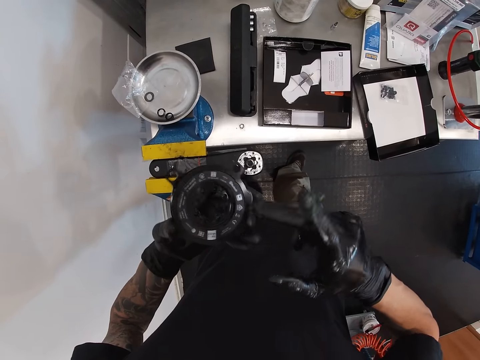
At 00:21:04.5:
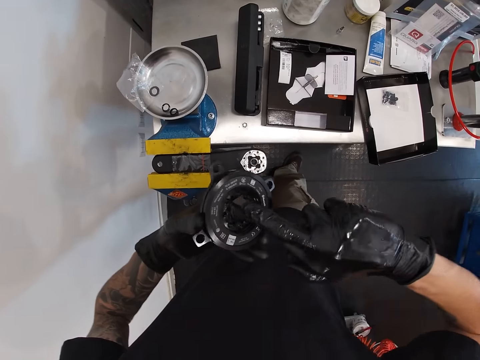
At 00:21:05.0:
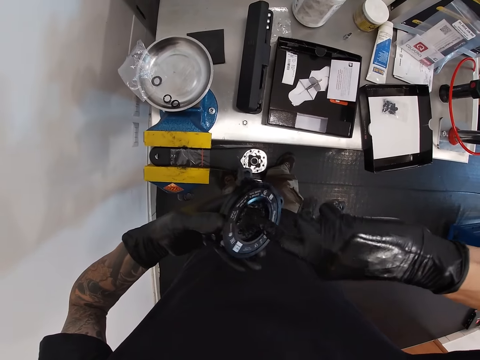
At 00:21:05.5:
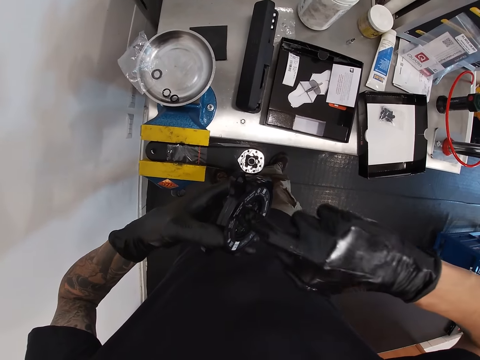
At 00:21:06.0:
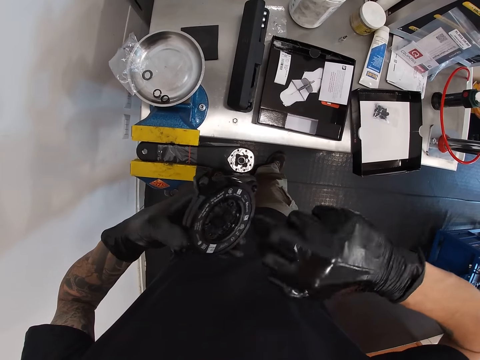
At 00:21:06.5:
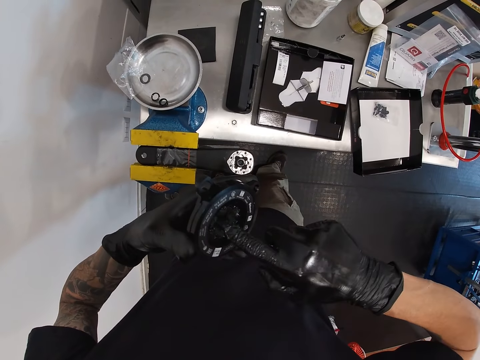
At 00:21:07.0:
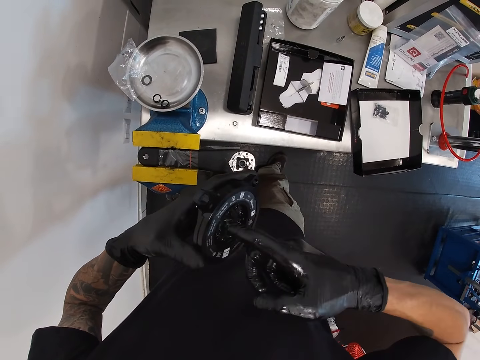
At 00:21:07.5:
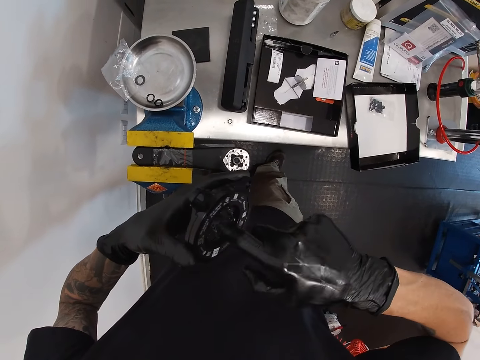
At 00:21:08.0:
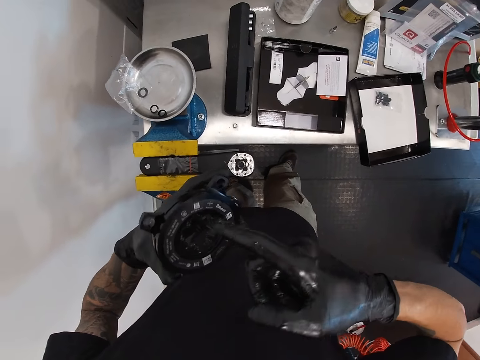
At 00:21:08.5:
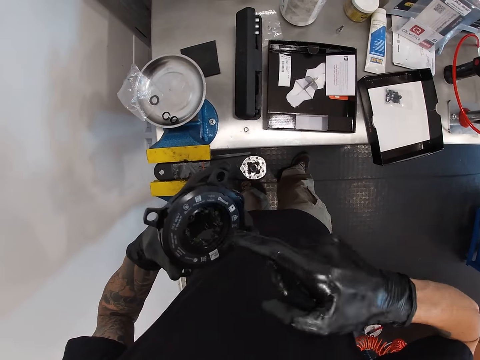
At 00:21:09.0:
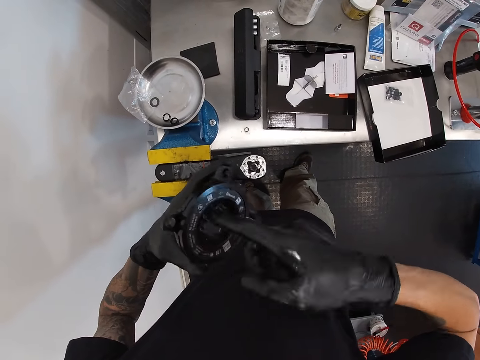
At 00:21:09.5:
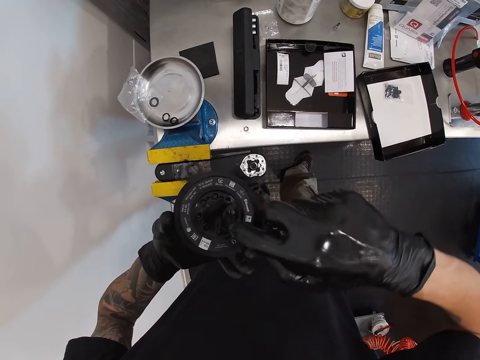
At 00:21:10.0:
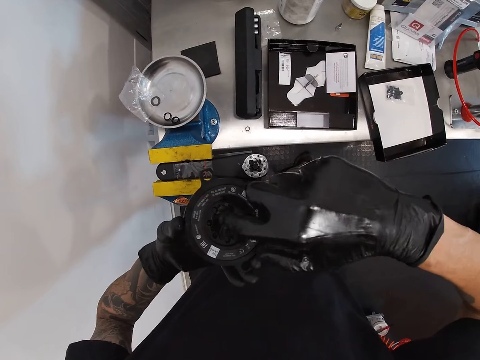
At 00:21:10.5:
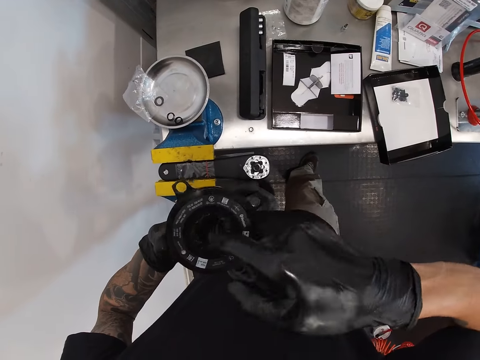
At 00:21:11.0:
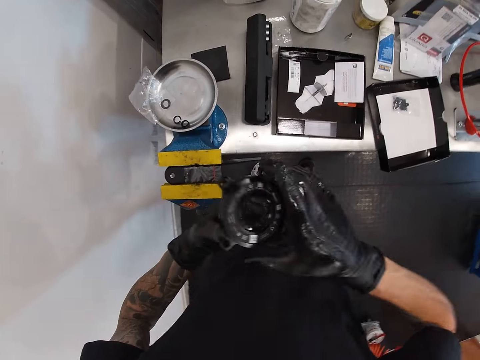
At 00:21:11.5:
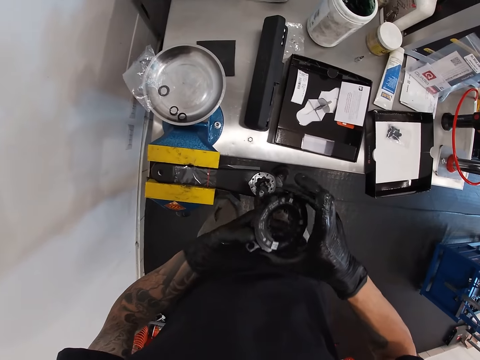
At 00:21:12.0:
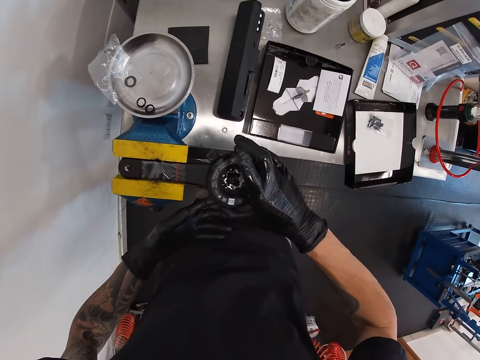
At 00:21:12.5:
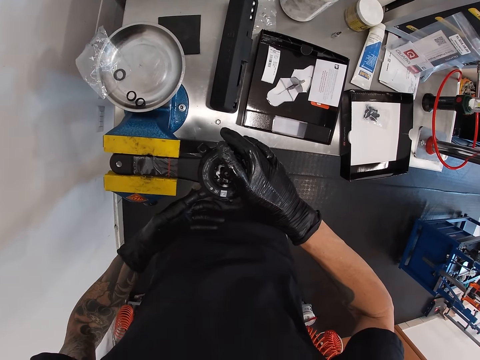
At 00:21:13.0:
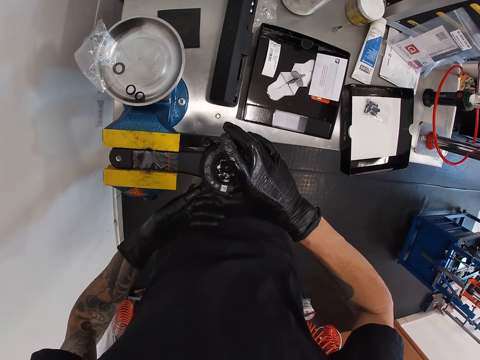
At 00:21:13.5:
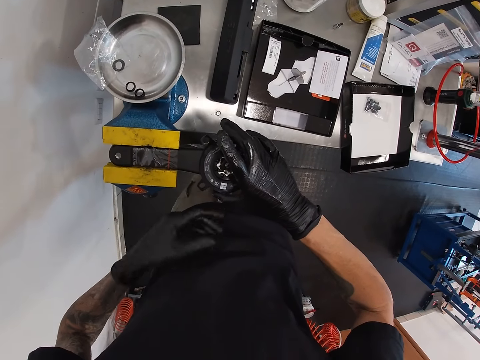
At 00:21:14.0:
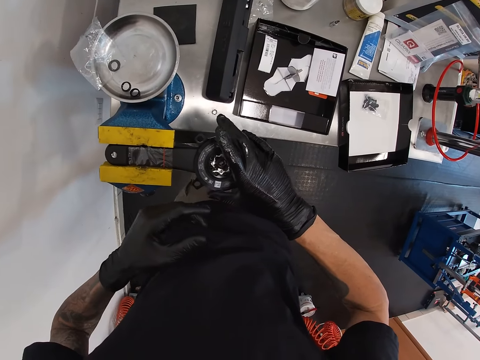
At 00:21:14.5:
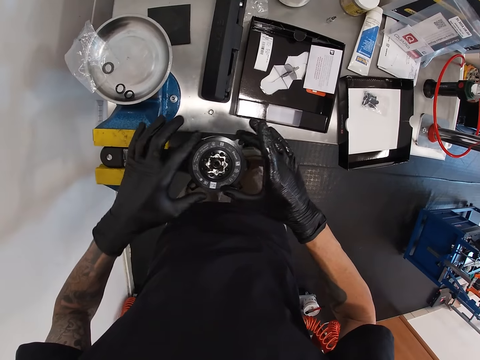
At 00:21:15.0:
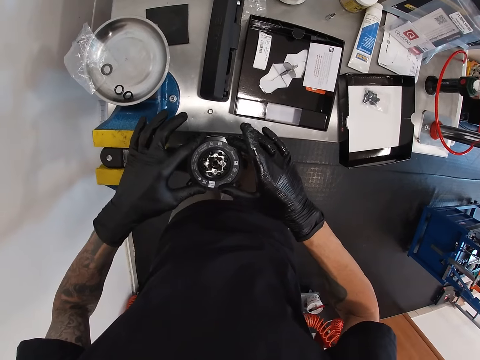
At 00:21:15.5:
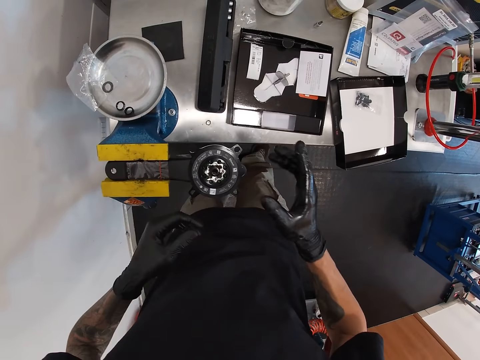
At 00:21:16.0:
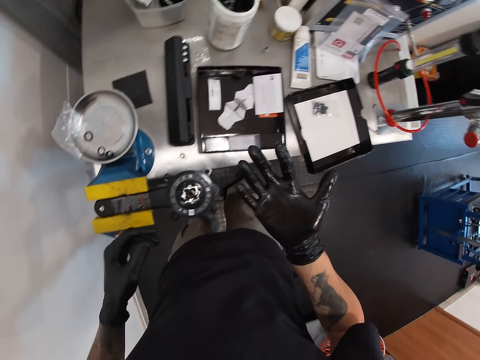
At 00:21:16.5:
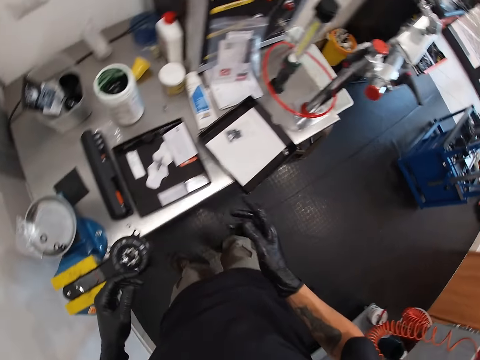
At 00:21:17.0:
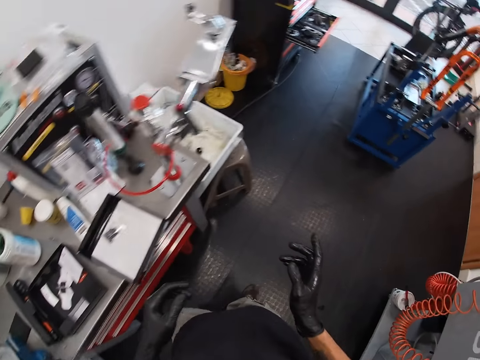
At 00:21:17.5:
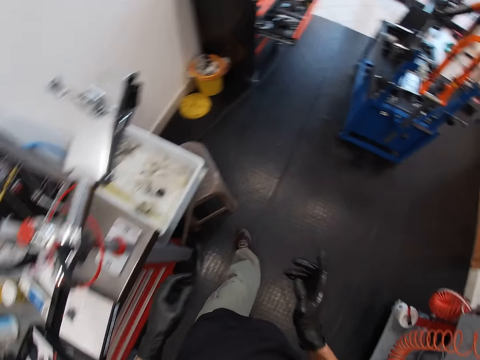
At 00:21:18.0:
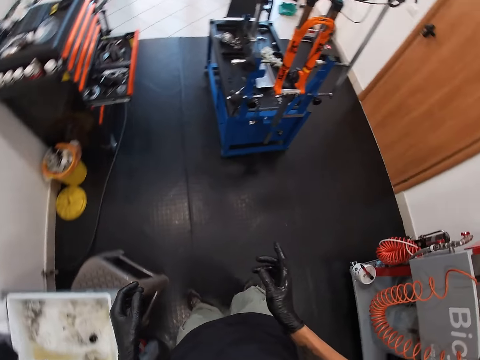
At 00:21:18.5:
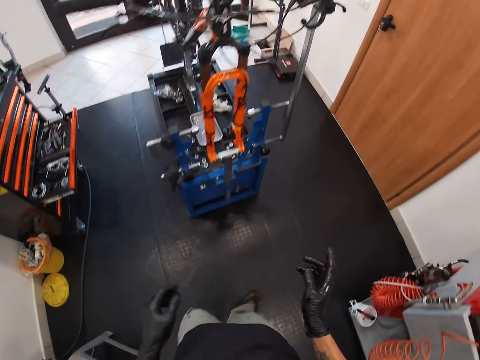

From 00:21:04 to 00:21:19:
The camera wearer places the chainring on the crank arm. They fix the spanner head on the spanner with both hands. They move around.

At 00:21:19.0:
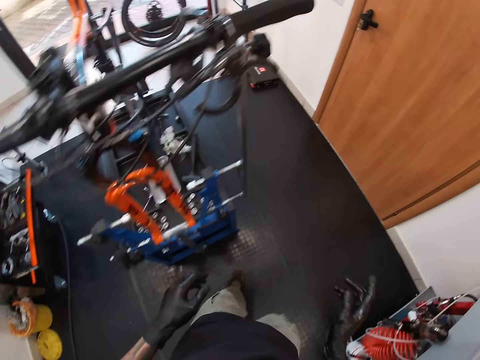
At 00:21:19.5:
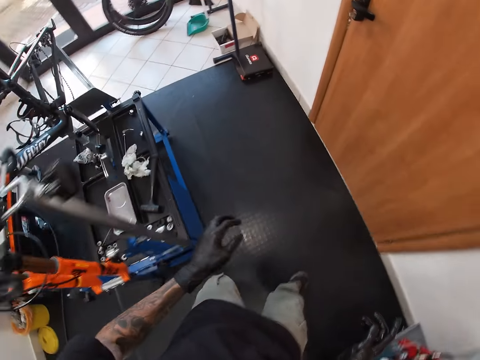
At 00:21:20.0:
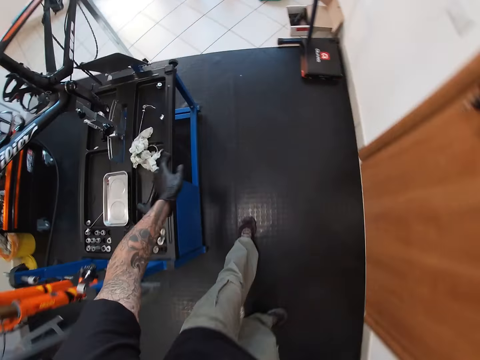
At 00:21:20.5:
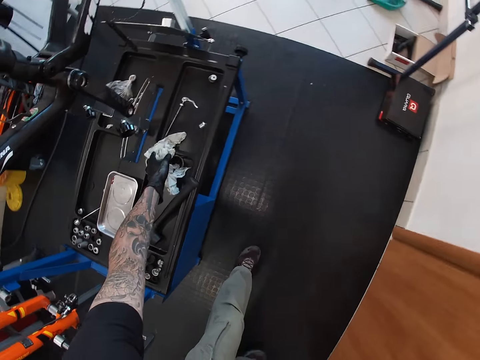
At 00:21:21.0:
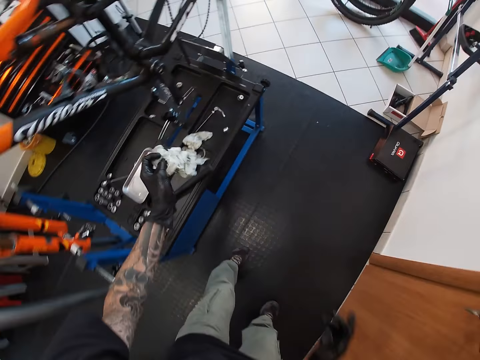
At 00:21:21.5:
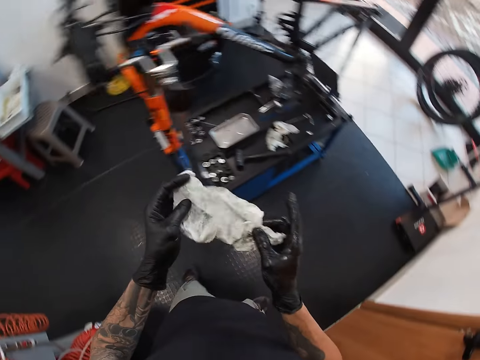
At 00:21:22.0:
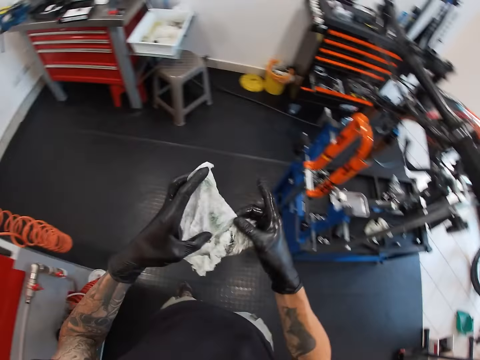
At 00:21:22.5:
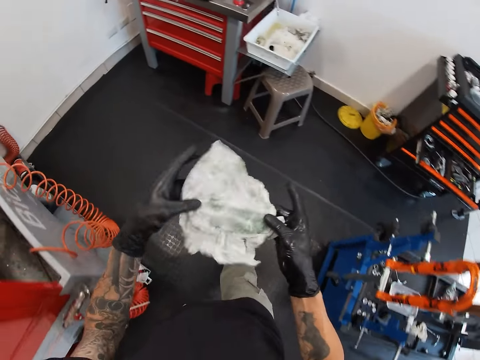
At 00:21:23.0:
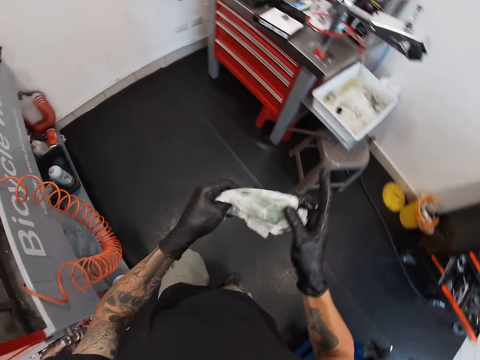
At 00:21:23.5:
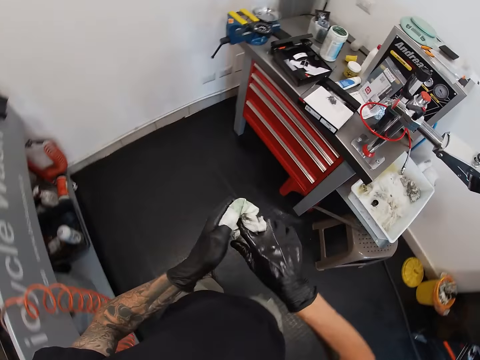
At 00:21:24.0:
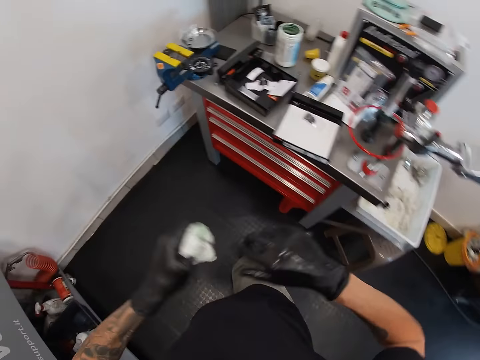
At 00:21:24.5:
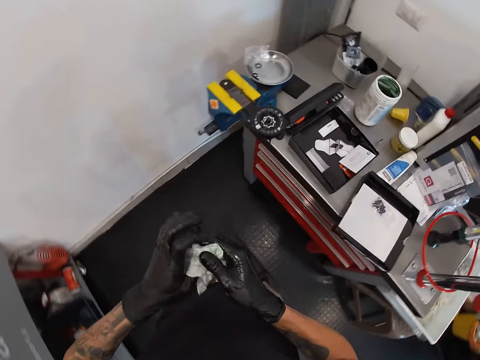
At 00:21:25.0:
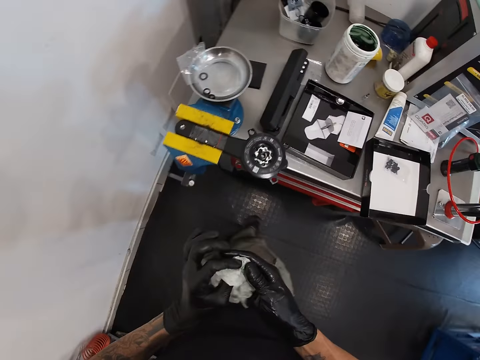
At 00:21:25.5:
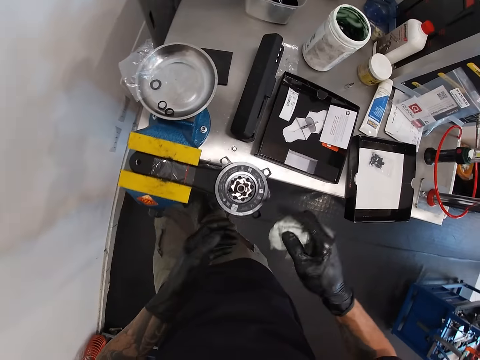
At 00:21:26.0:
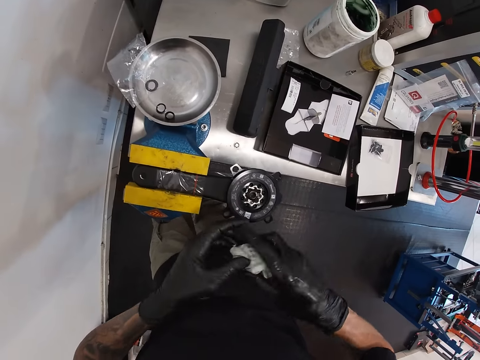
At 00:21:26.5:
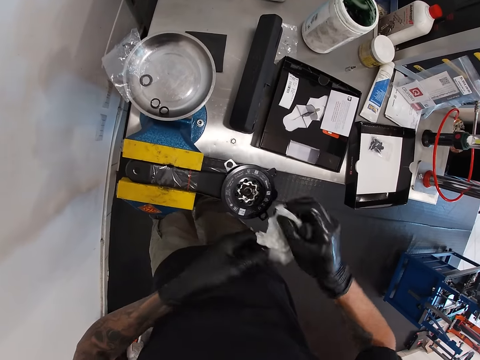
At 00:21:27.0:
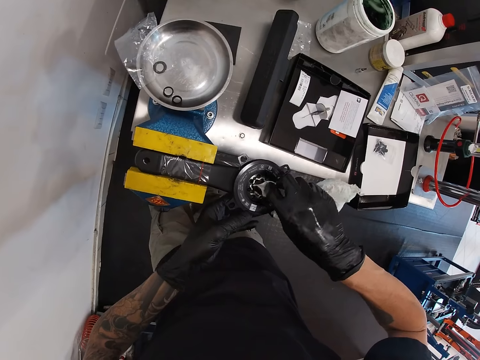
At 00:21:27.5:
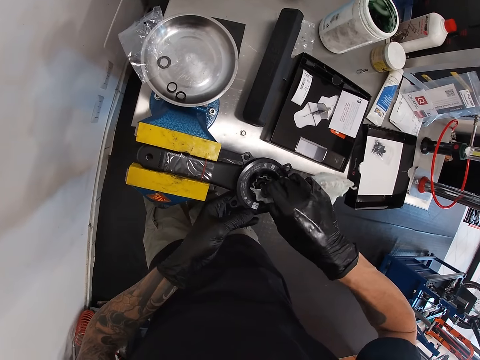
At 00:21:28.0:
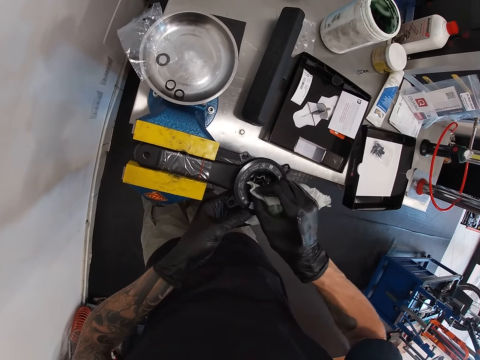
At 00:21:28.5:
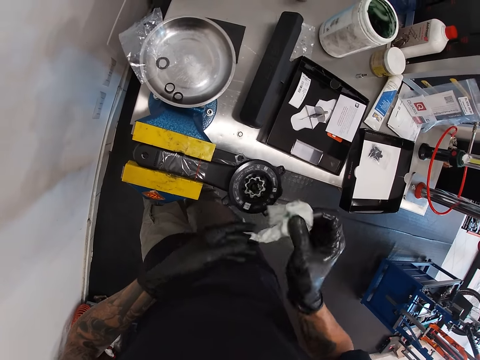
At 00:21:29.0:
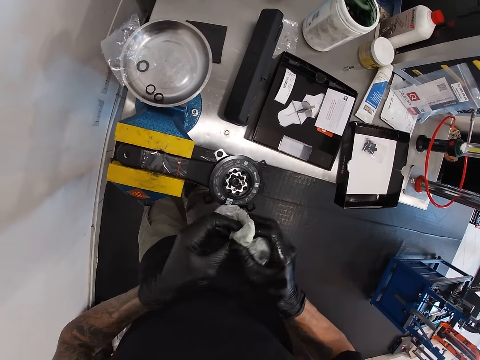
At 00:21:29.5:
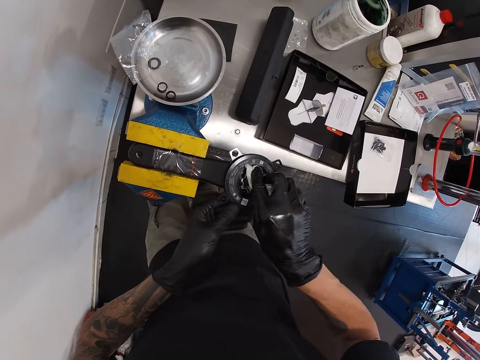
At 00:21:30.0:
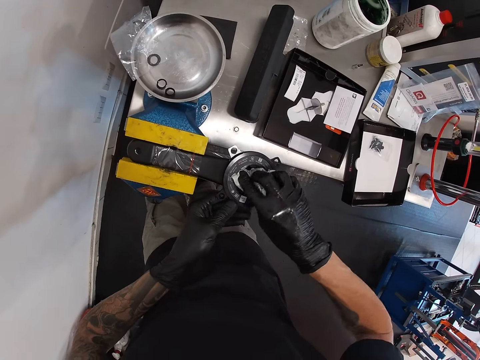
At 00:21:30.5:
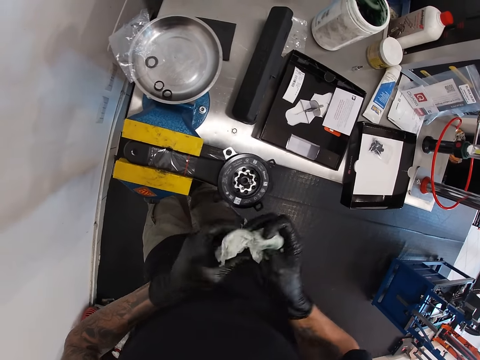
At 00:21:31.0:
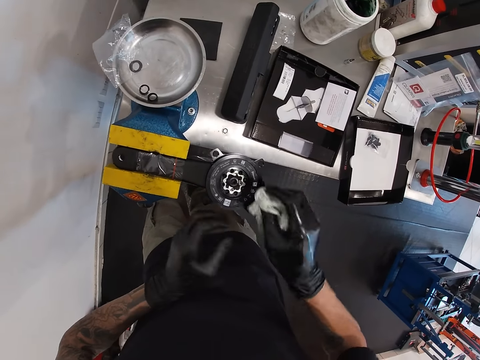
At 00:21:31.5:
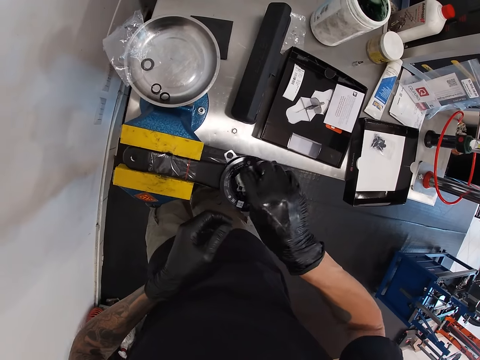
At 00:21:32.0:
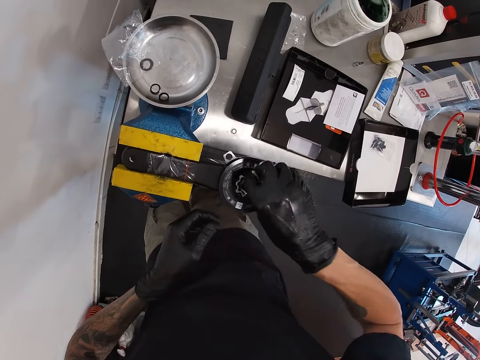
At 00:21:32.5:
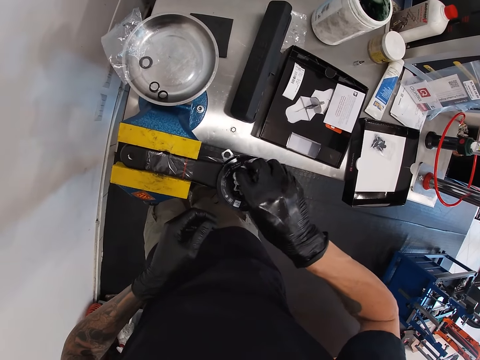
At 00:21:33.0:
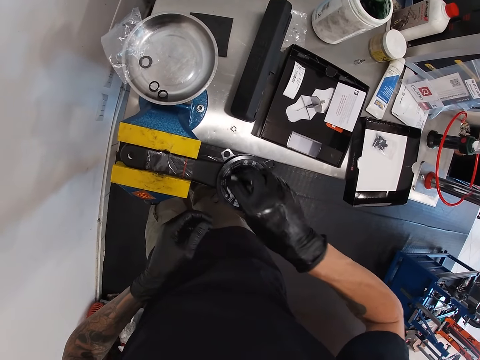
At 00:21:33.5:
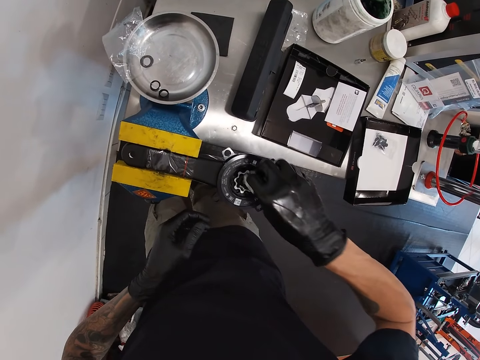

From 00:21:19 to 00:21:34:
The camera wearer picks up a piece of tissue or paper towel from a work table with his left hand. He unfolds the paper towel. He cleans his hands with the piece of tissue. He cleans the spanner head on the spanner with the piece of tissue in his right hand.
